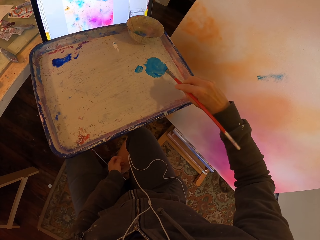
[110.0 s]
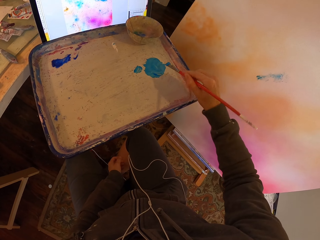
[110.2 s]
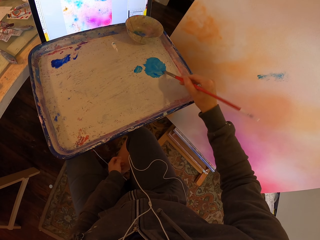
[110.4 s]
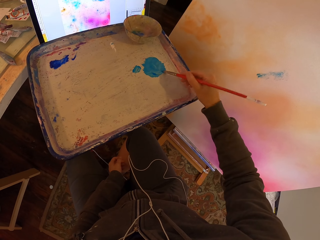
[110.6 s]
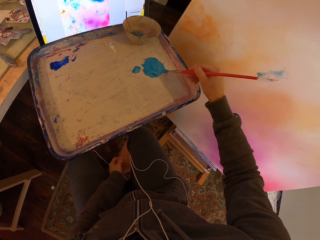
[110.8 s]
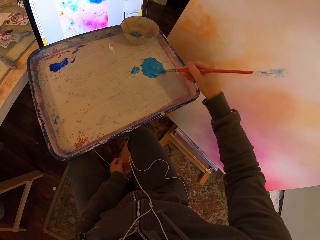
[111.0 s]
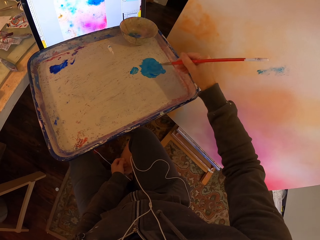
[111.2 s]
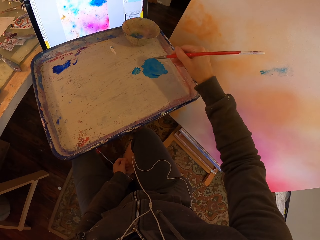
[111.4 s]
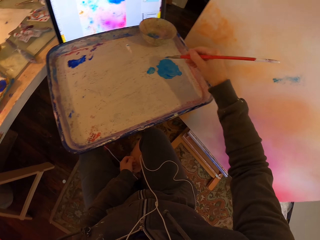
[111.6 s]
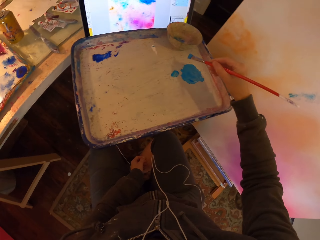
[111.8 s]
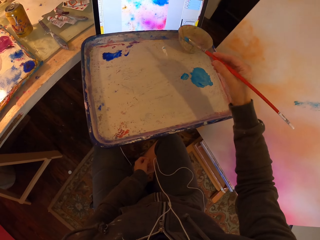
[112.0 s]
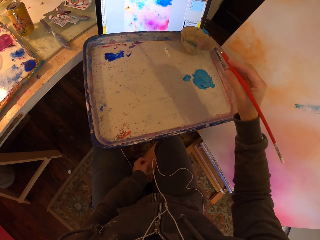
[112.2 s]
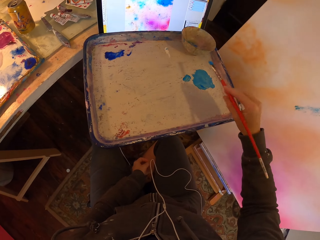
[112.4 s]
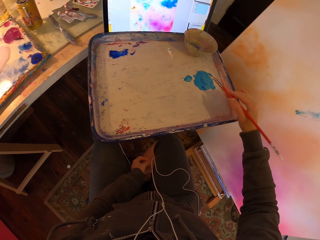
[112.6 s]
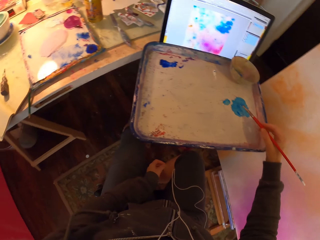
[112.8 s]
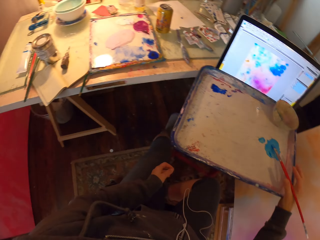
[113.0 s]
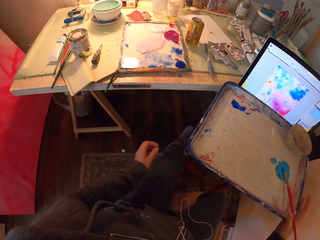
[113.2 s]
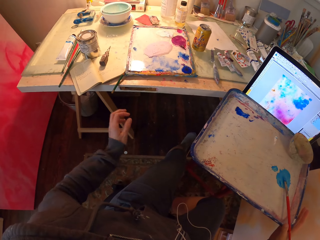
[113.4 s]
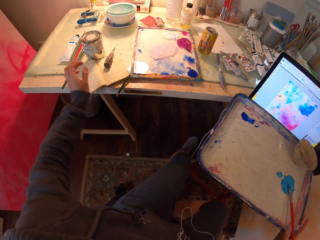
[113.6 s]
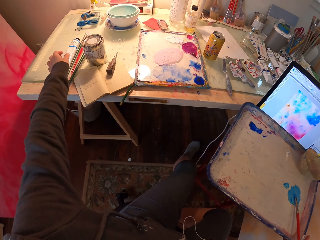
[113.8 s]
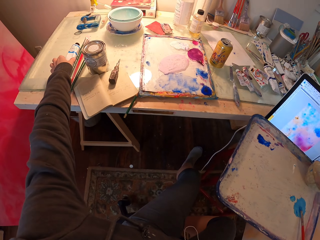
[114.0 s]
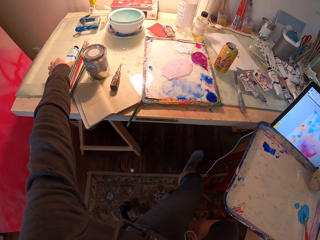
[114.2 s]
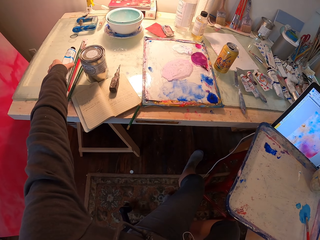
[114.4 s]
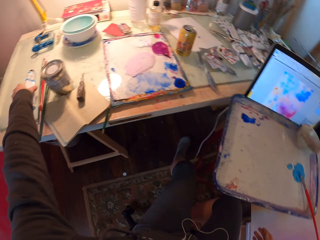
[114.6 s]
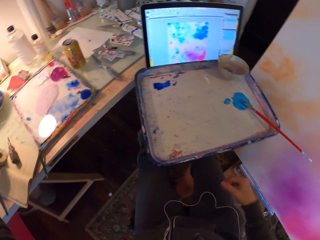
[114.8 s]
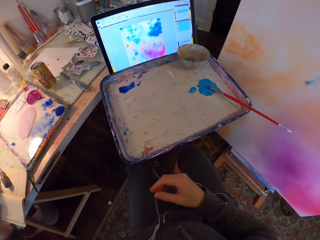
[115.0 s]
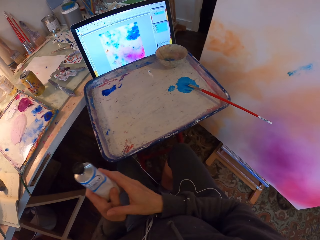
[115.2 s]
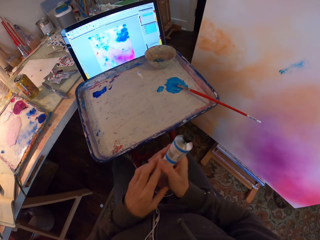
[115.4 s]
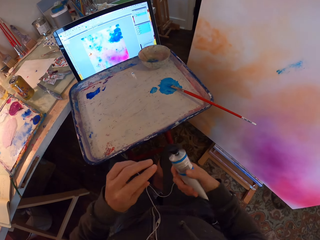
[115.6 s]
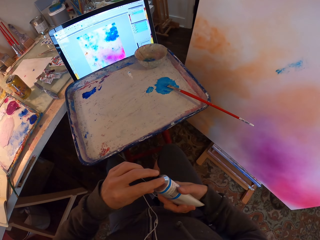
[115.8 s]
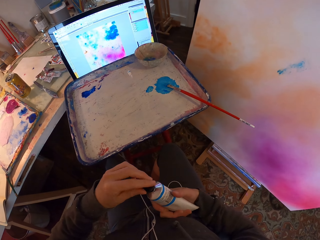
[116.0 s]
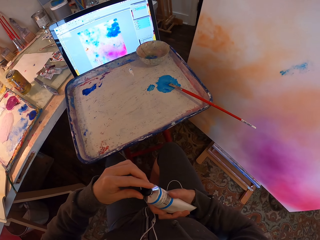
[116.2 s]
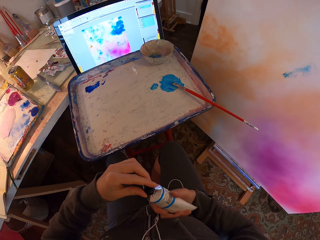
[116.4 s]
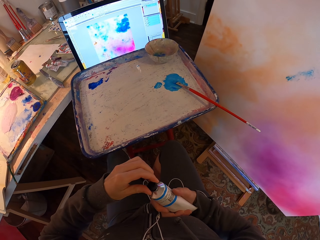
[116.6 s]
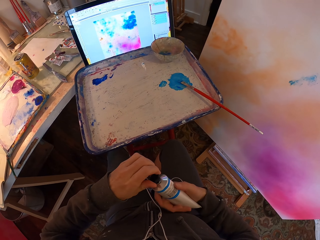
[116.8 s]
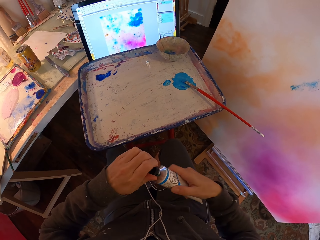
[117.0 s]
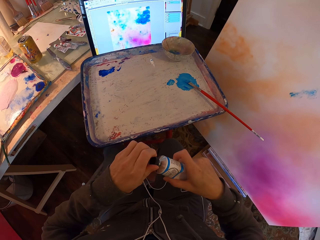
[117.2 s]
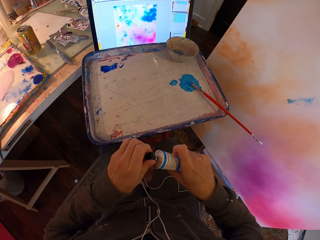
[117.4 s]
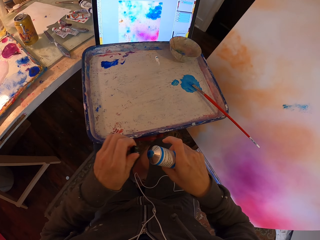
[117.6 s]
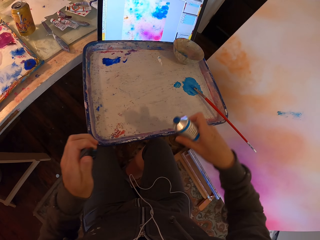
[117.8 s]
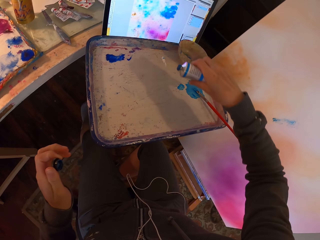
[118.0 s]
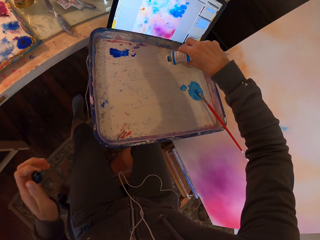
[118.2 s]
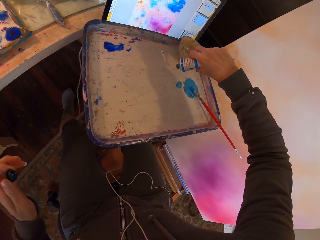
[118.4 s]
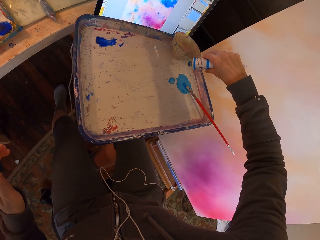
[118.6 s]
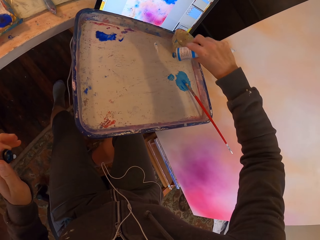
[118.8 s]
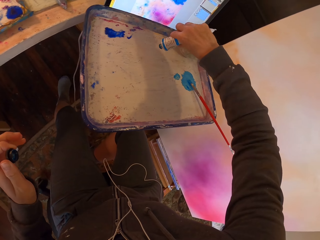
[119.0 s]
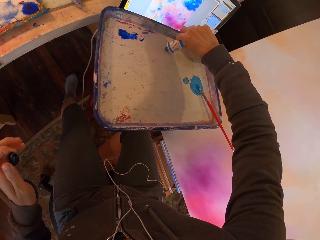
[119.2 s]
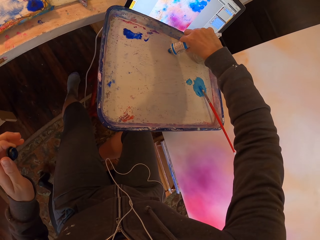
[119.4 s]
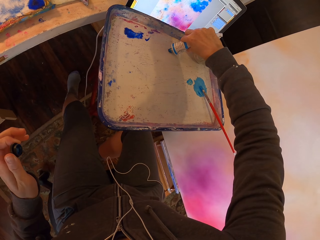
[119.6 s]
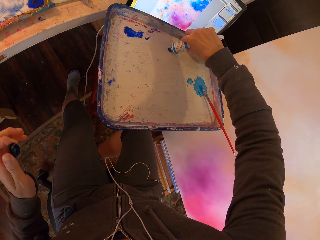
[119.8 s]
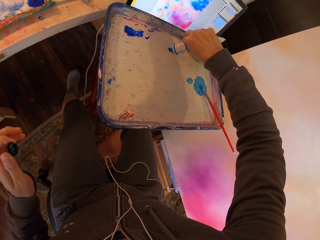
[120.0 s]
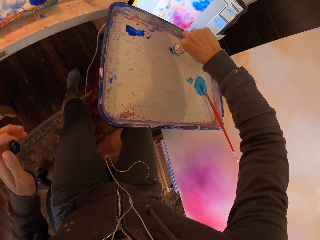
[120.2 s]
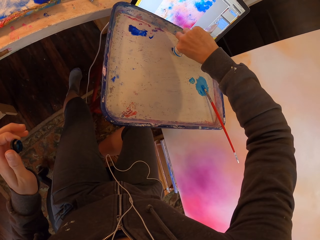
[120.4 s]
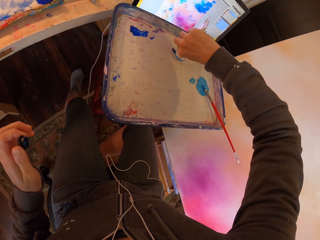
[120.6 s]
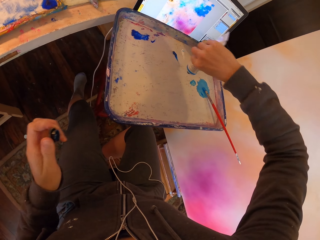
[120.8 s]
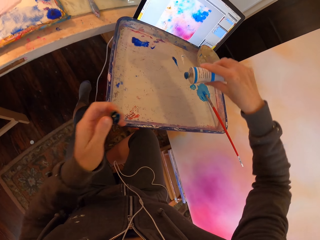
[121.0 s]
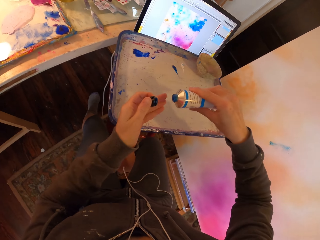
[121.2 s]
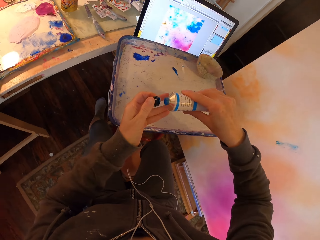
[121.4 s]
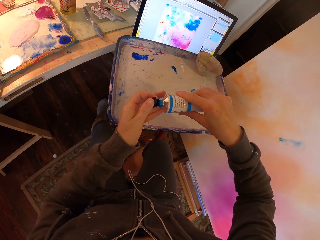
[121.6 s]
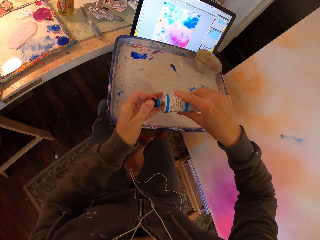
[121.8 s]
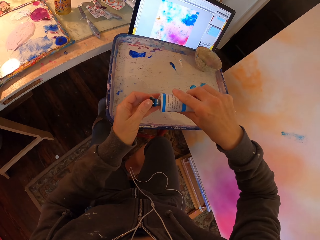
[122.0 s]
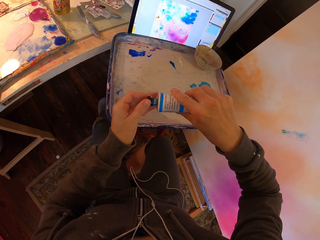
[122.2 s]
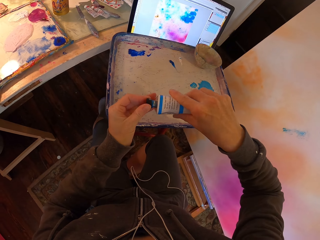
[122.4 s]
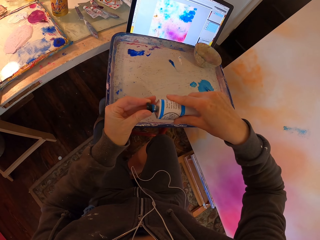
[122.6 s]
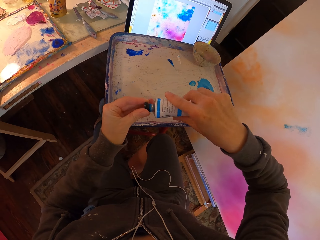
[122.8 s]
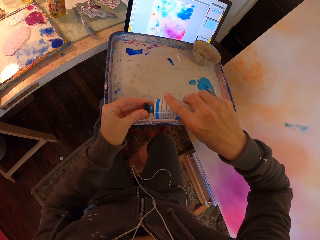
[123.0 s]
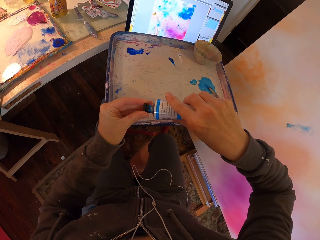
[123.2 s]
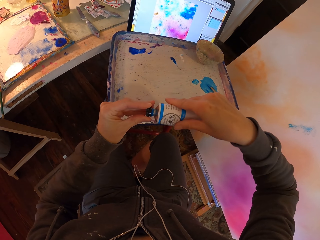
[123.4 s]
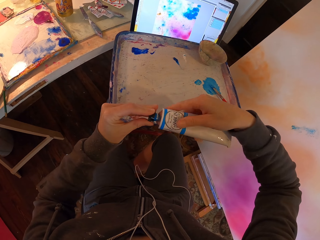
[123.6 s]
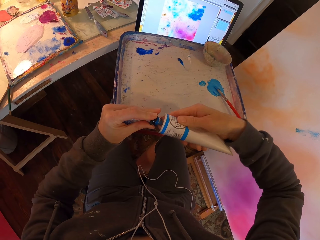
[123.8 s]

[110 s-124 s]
The camera wearer drops the paintbrush on the tray. They pick up the acrylic paint on the table. They open the paint lid. They add the blue paint on the paint tray. They tighten the paint lid back.

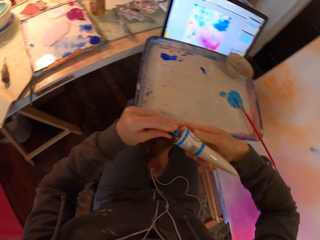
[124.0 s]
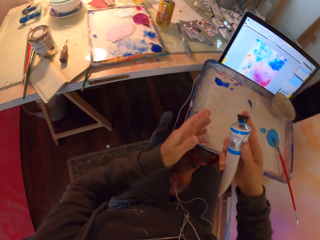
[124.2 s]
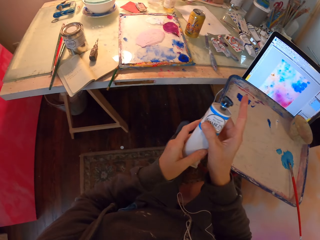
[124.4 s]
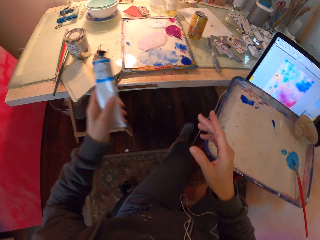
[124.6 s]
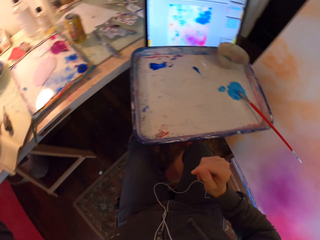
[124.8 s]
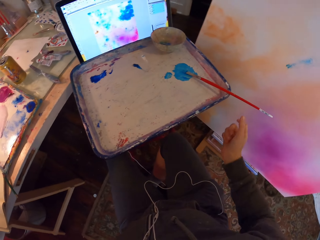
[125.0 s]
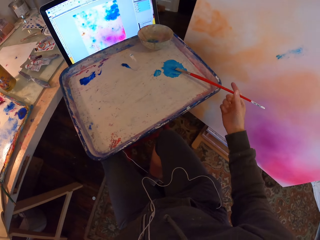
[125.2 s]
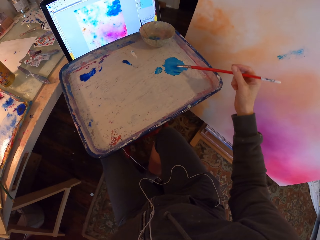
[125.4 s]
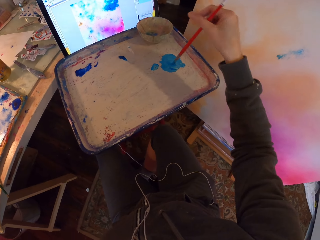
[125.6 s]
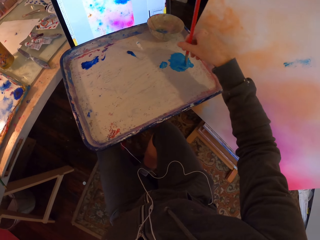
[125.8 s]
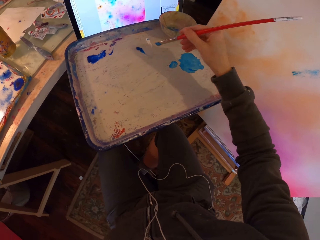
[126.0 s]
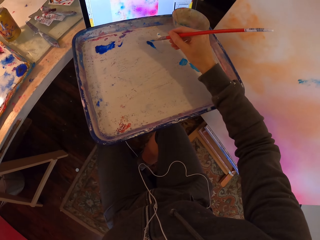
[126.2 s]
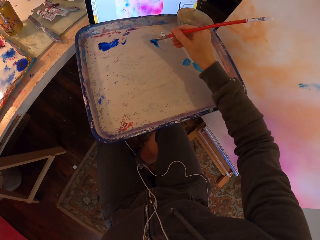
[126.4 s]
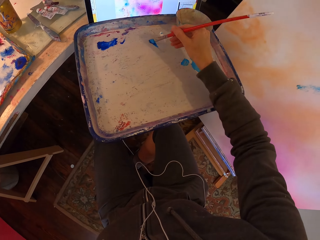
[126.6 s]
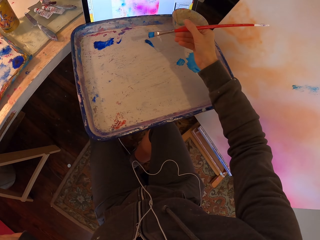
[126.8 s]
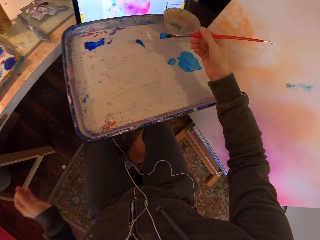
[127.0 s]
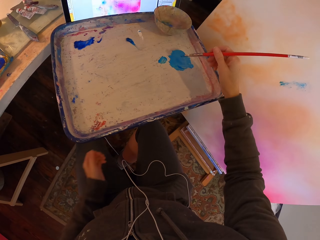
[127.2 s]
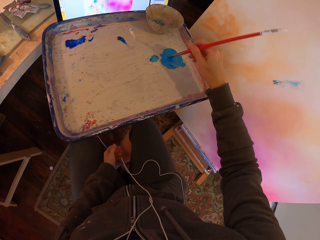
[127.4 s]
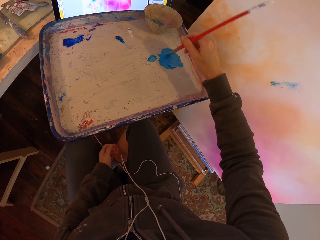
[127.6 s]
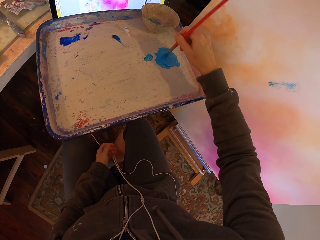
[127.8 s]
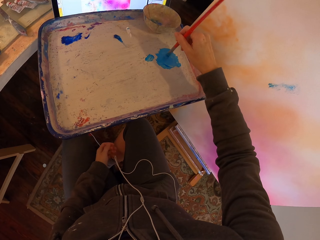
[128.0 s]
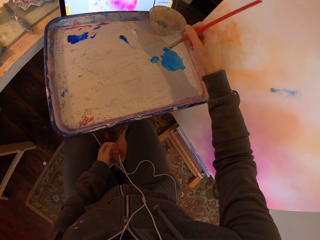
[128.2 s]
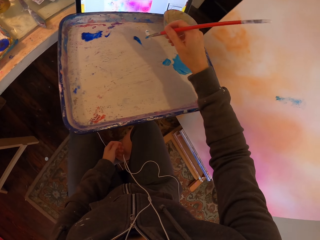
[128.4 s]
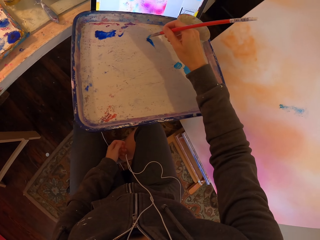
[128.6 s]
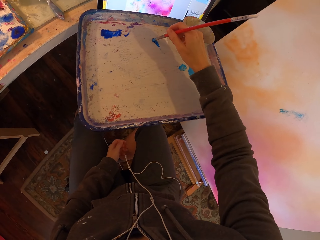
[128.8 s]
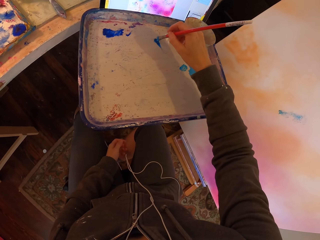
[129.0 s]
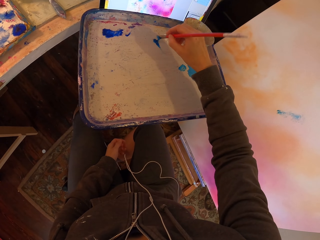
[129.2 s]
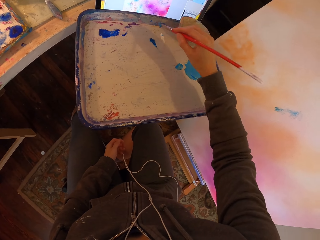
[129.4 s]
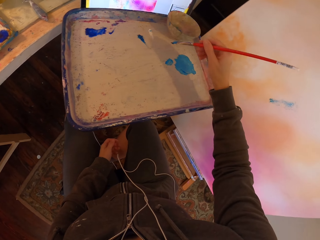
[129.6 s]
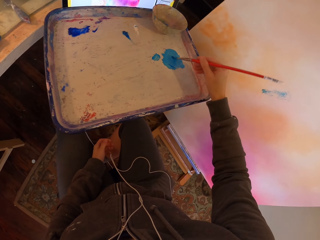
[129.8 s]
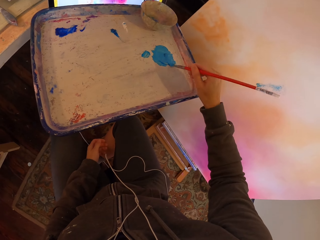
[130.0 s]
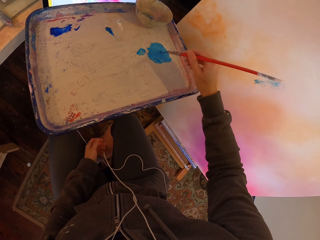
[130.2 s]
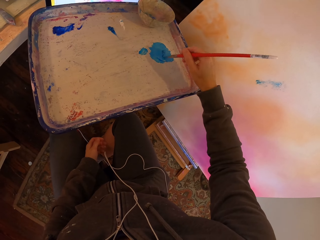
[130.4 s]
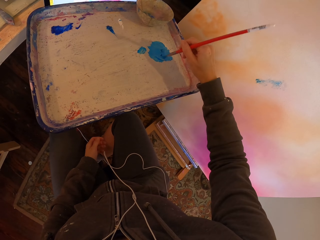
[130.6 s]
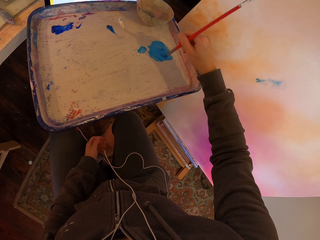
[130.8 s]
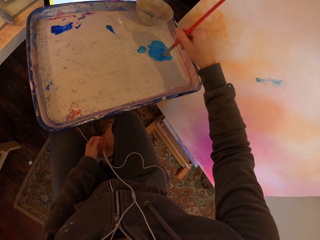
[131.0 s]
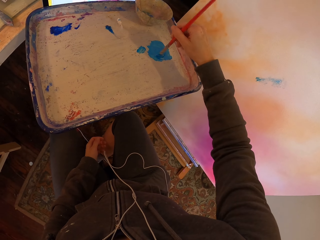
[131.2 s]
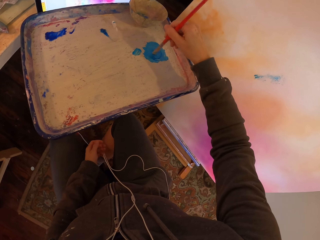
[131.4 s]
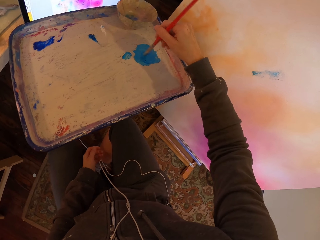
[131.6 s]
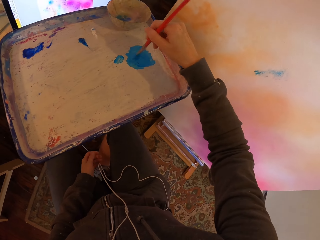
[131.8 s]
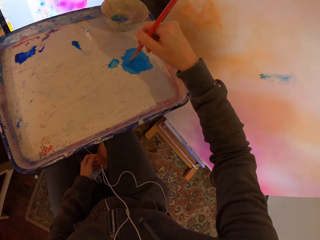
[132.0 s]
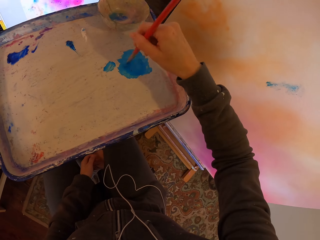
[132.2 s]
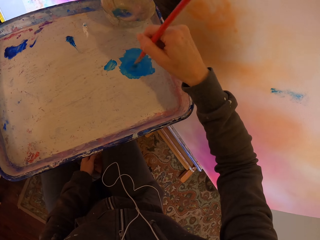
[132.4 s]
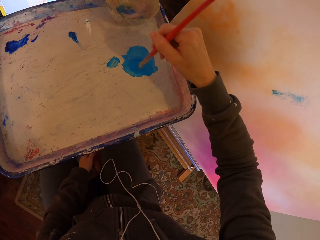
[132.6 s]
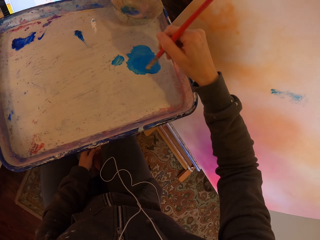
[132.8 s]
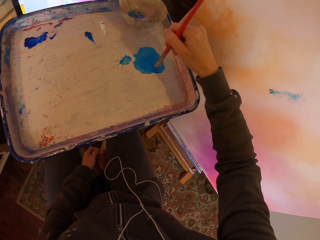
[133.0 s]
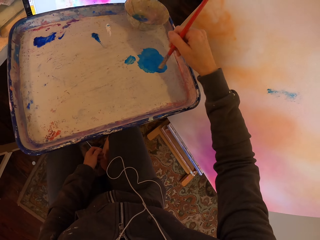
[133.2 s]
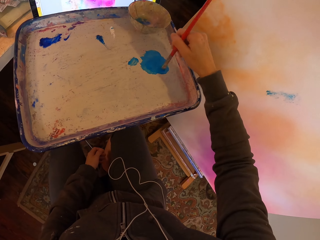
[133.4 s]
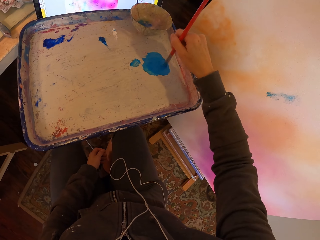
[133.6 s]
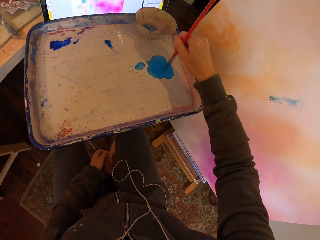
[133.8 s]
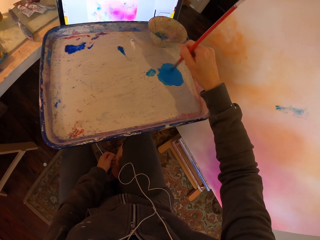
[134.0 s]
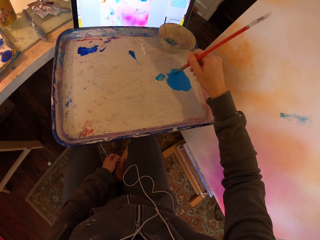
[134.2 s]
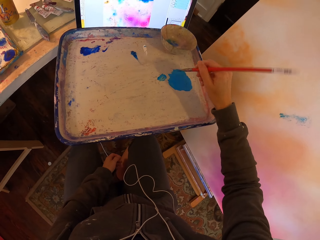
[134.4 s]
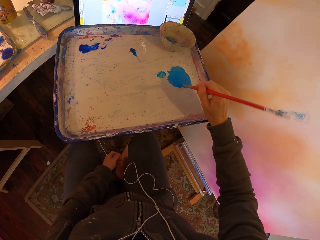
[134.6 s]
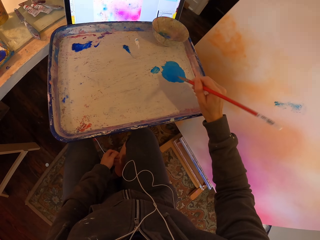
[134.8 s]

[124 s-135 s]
The camera wearer drops the paint on the table. They pick up the paintbrush in the tray. They mix the paints in the tray with the paintbrush. They add blue paint to the mixture. They mix the paint by the paintbrush.
